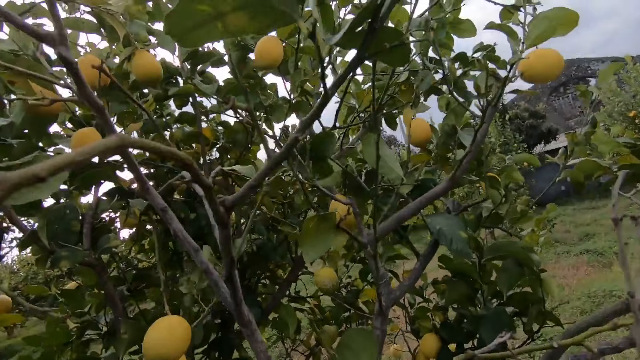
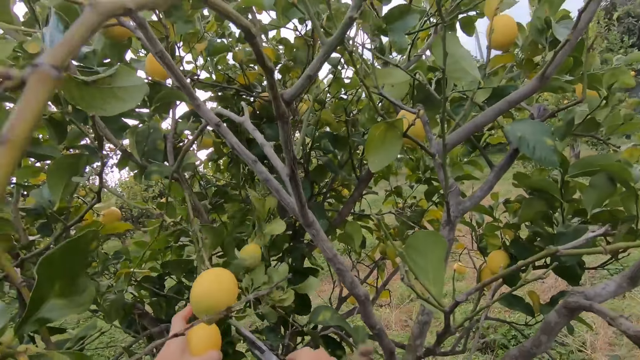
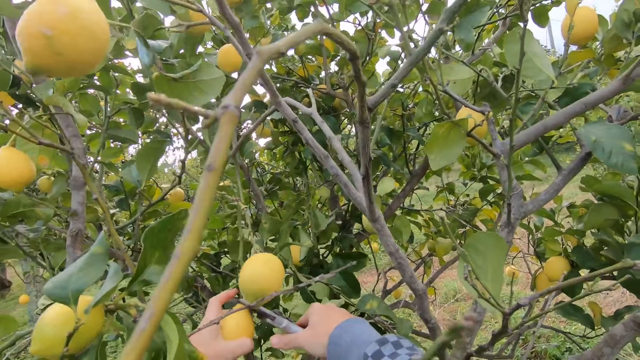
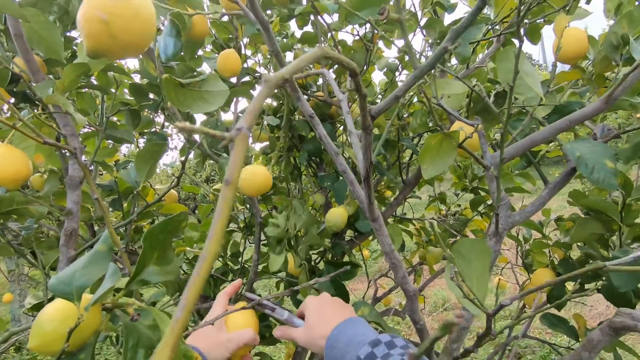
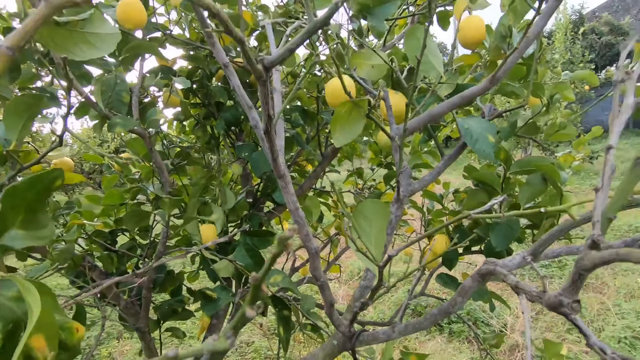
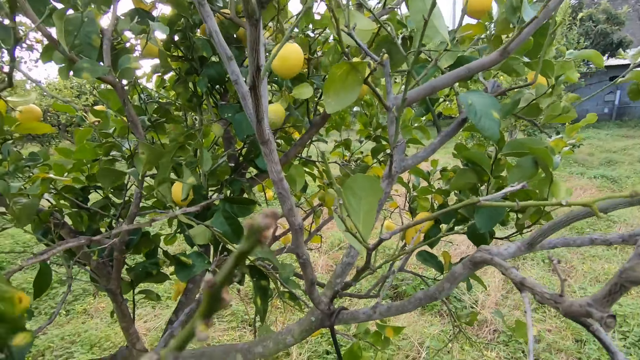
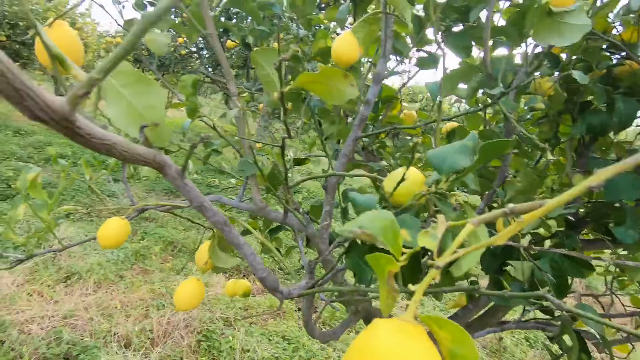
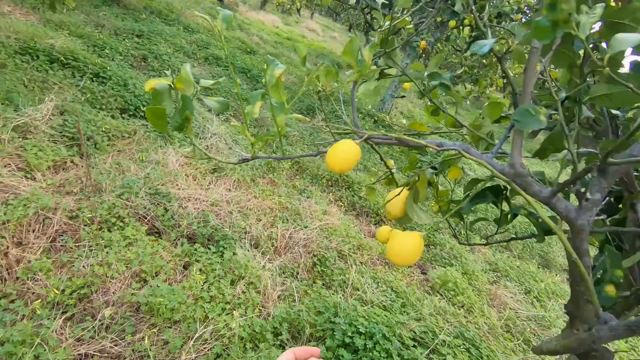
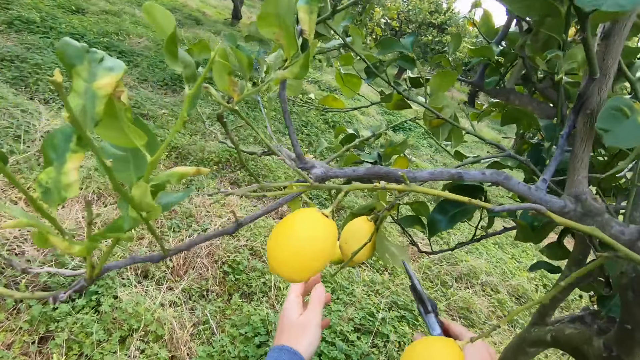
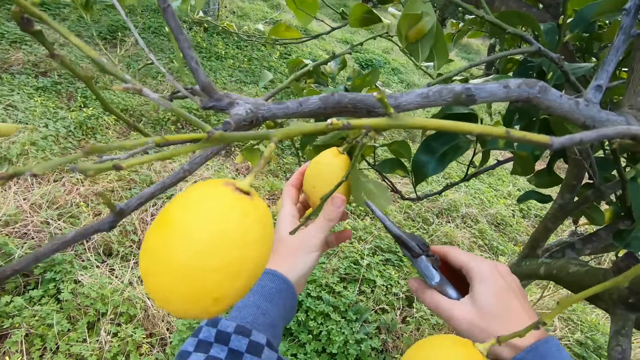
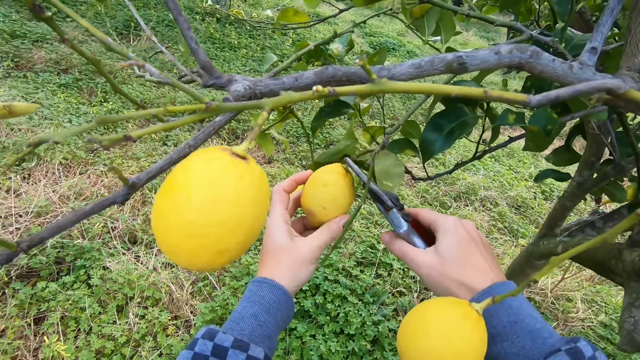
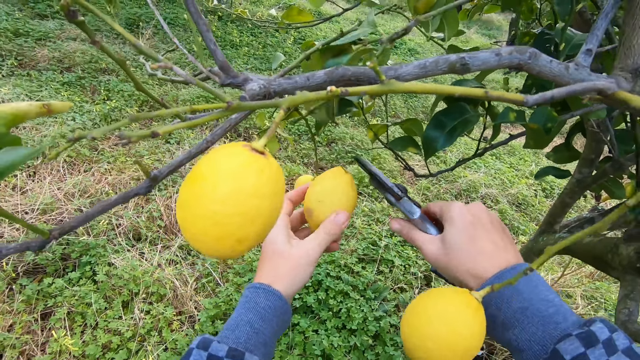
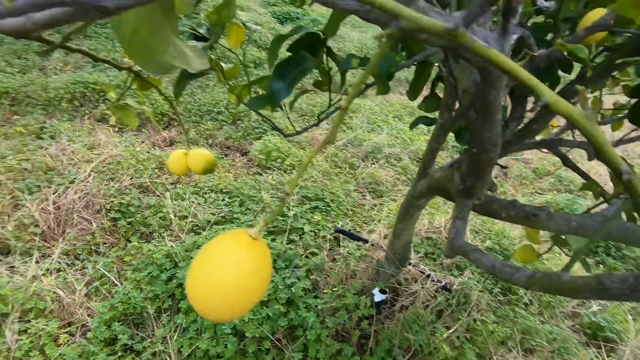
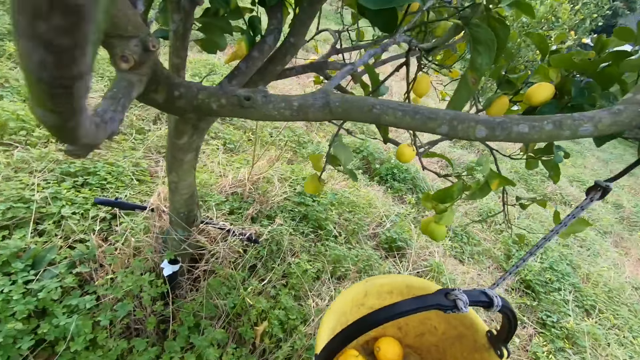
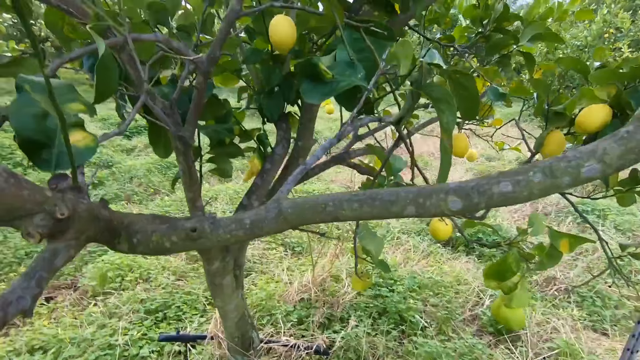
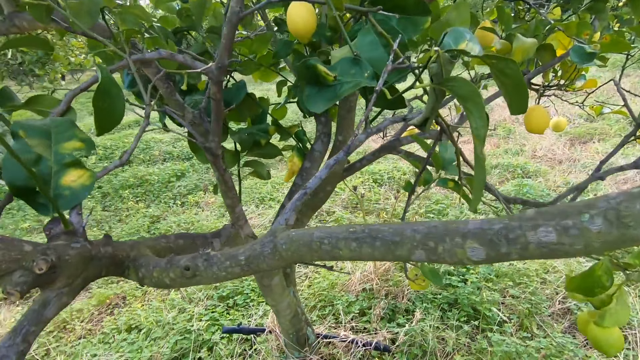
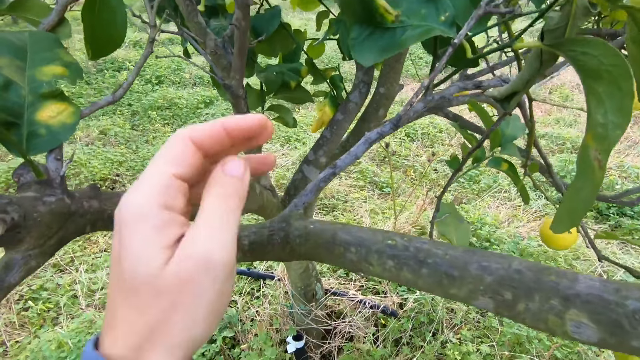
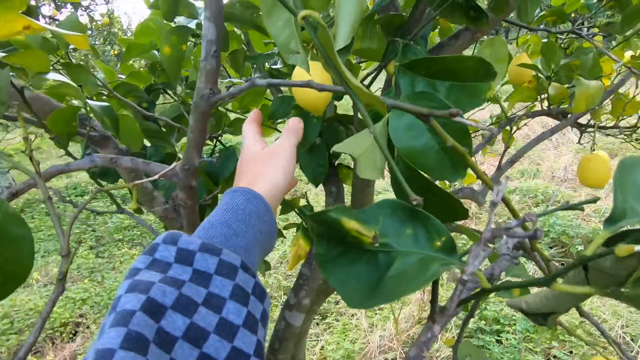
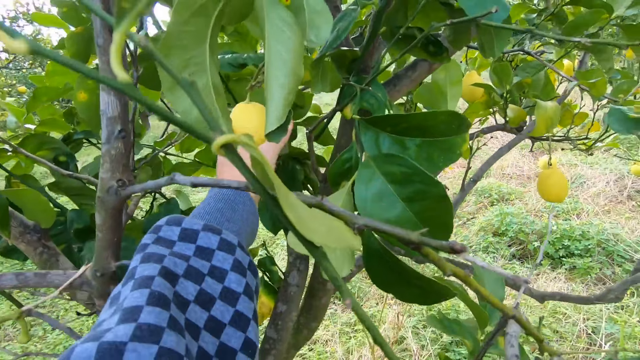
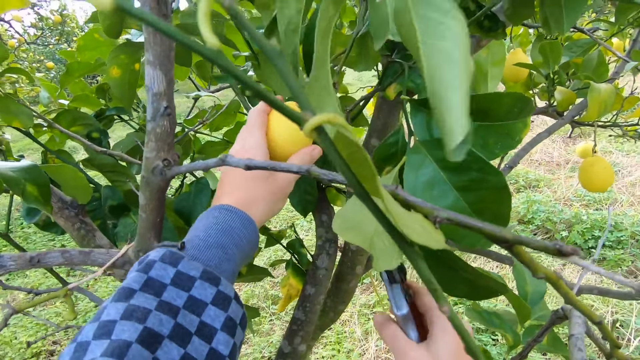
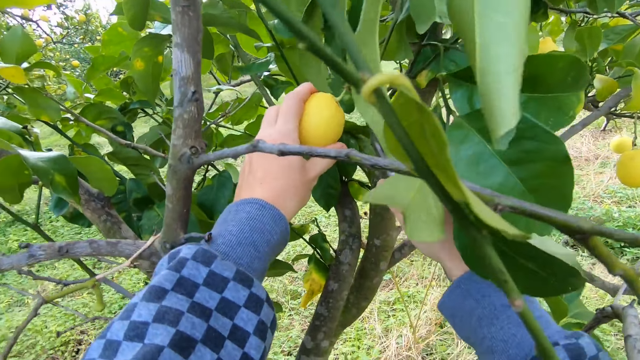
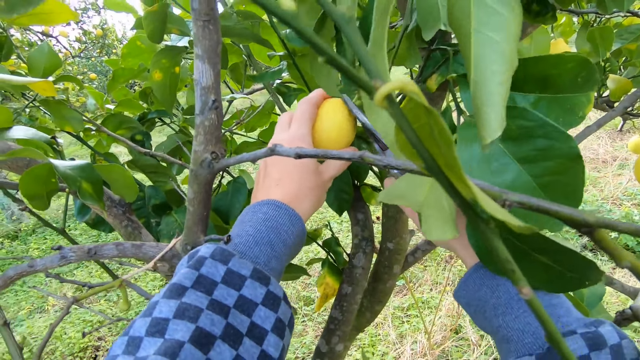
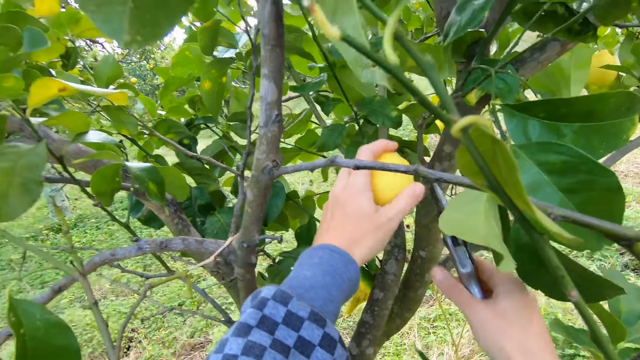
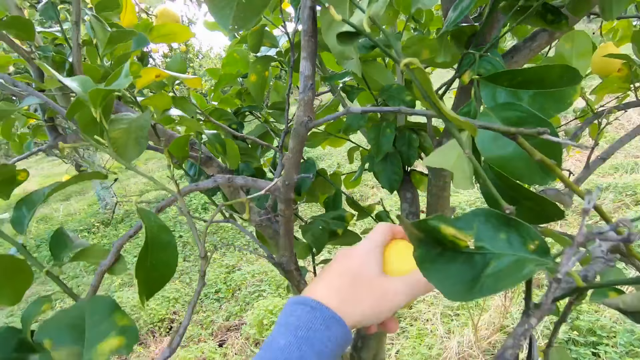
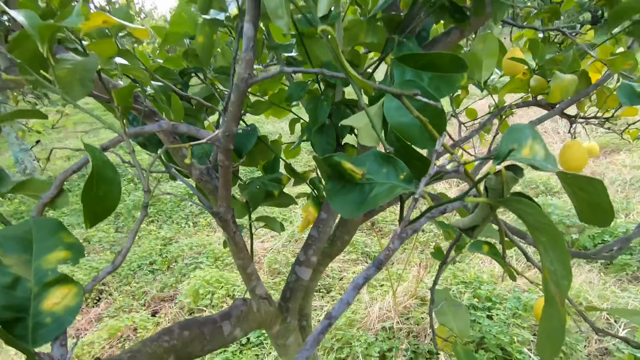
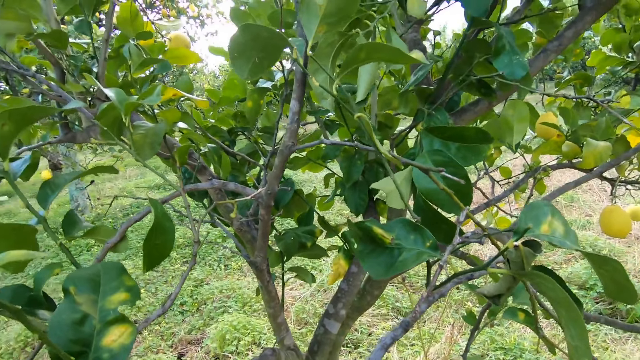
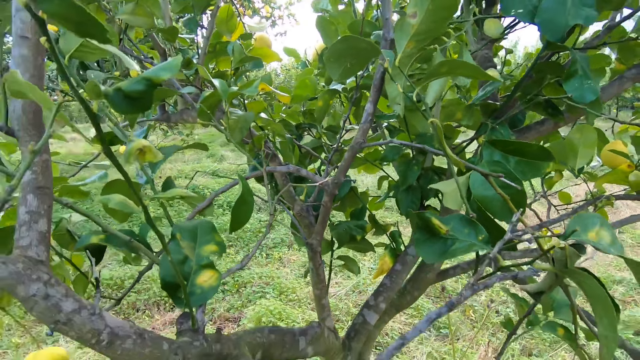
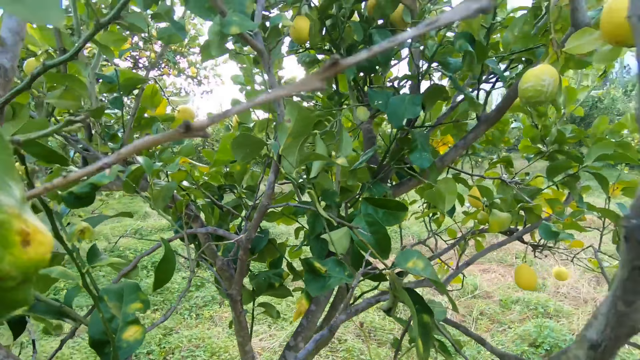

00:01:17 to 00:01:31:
The camera wearer holds the fruit on the tree with his left hand. He cuts the fruit on the tree with a pruning shear in his right hand. He drops the fruit in the bucket. He looks around the tree and walks around under the tree. He holds the fruit on the tree with his left hand. He cuts the fruit on the tree with the pruning shear in his right hand. He drops the fruit in the bucket. He holds the fruit on the tree with his left hand. He cuts the fruit on the tree with the pruning shear in his right hand.

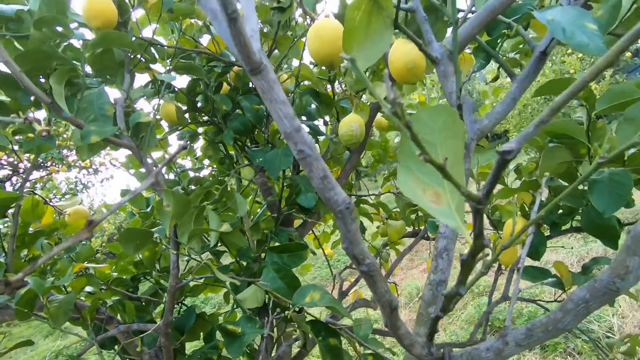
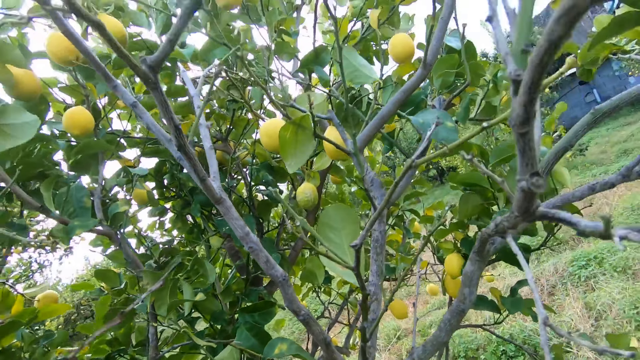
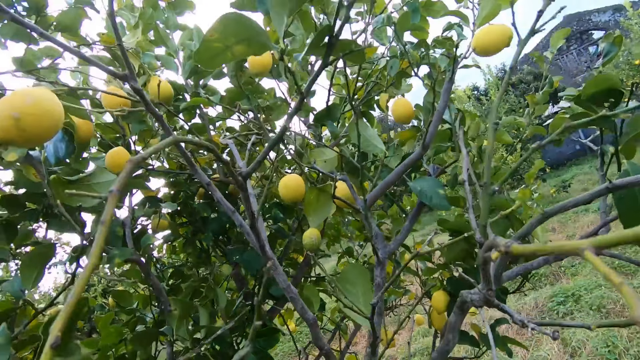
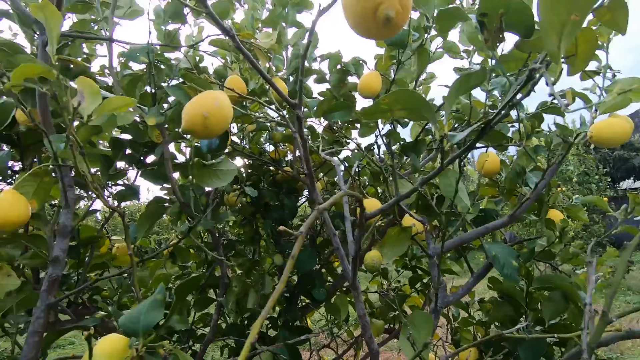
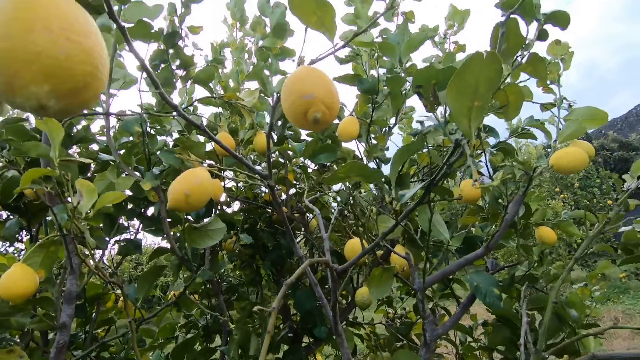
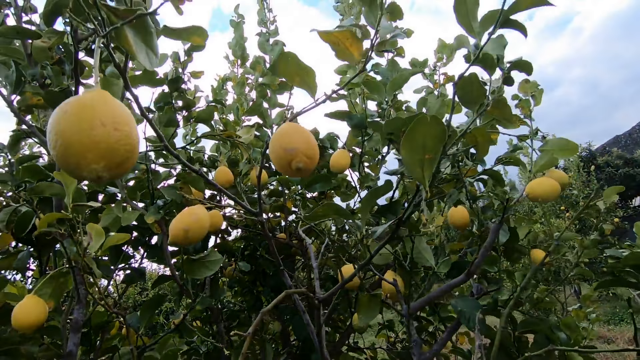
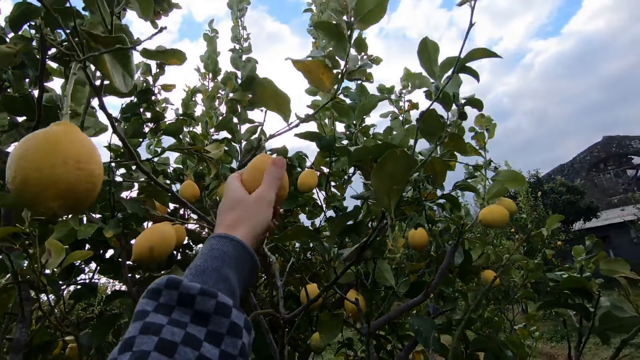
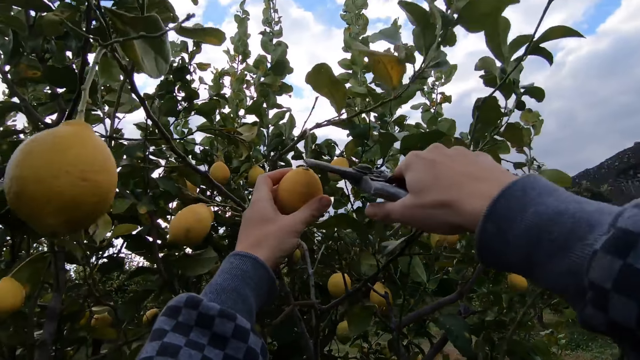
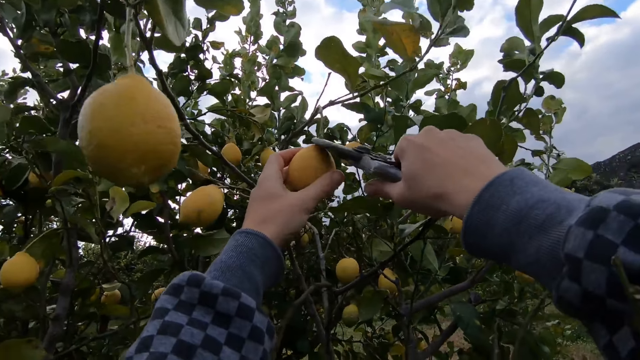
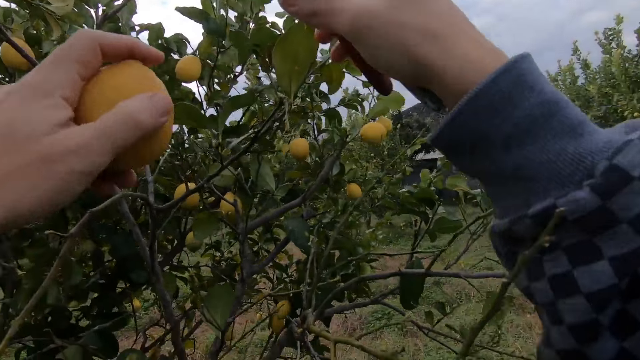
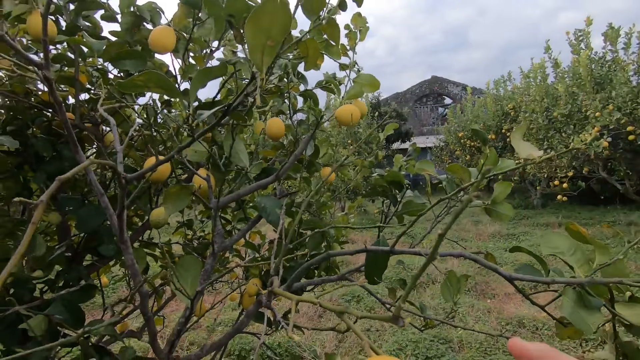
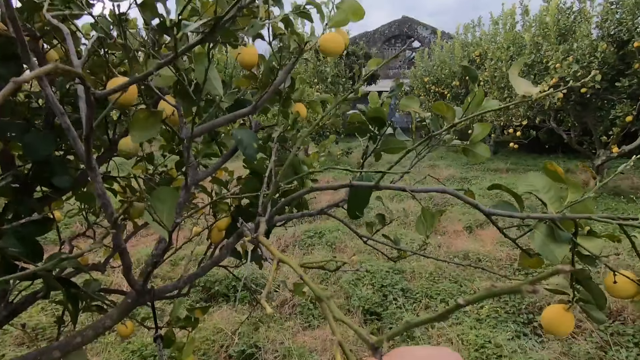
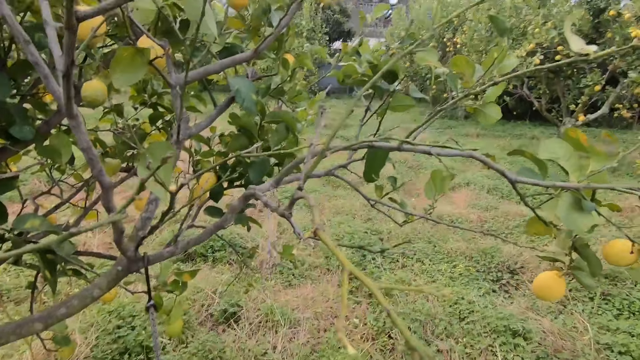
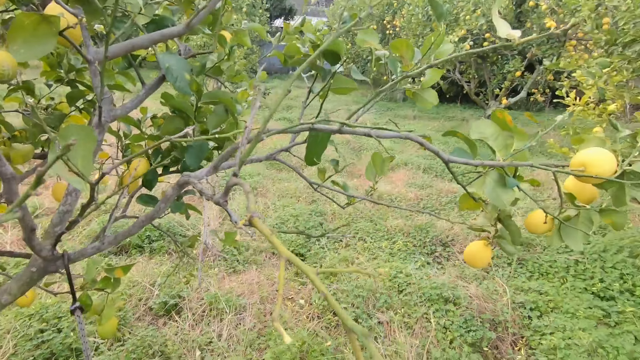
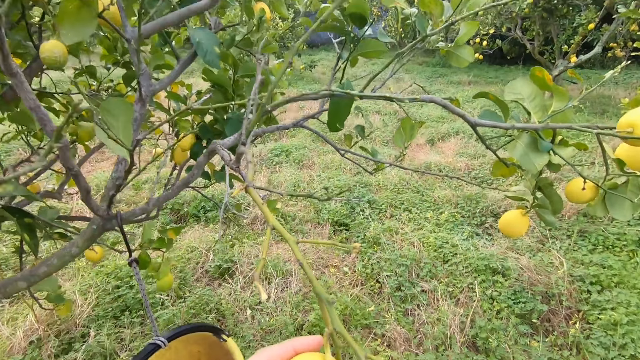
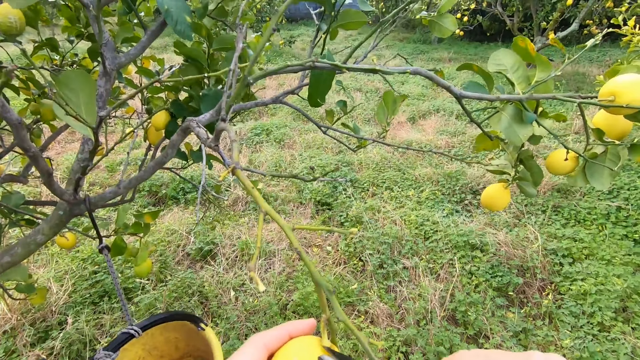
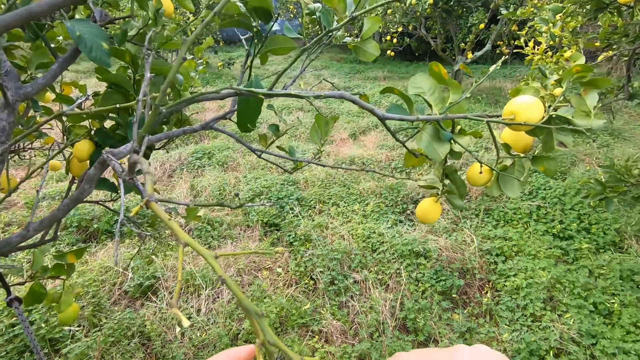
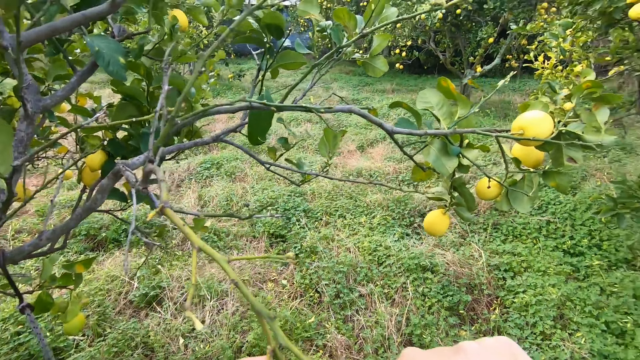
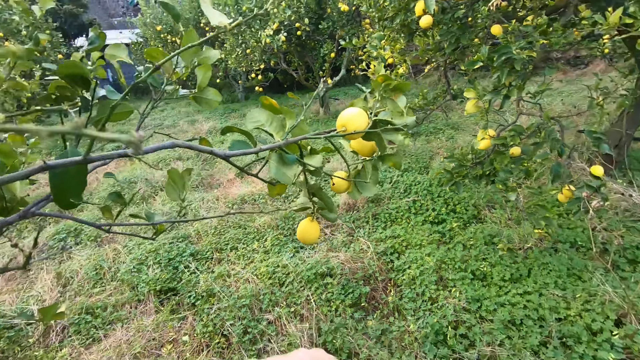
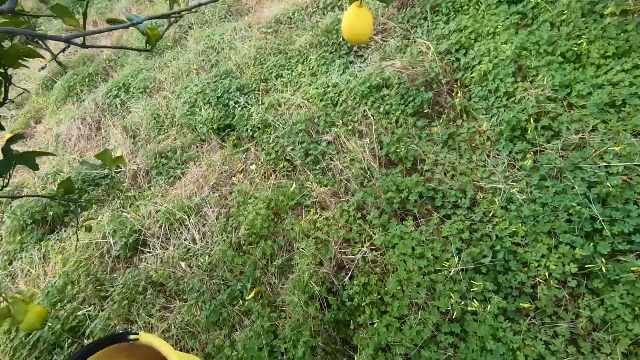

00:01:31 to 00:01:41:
The camera wearer stares at the fruits on the tree. He holds the fruit on the tree with his left hand. He cuts the fruit on the tree with a pruning shear in his right hand. He drops the fruit in the bucket. He holds the fruit on the tree with his left hand. He cuts the fruit on the tree with the pruning shear.
